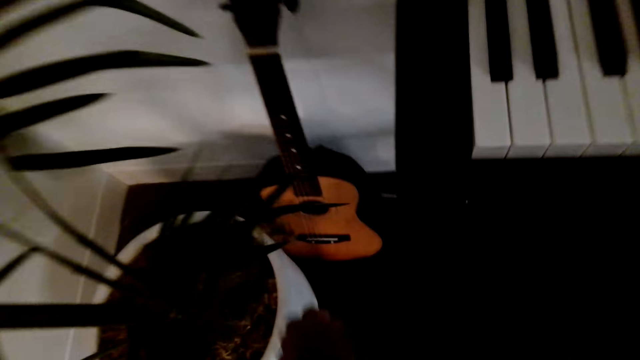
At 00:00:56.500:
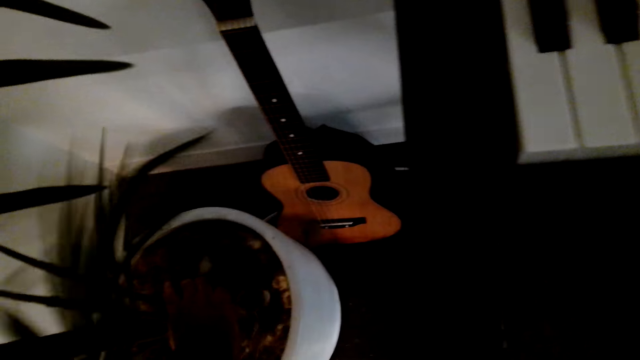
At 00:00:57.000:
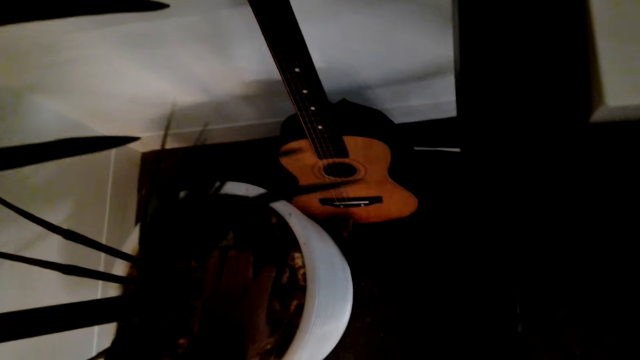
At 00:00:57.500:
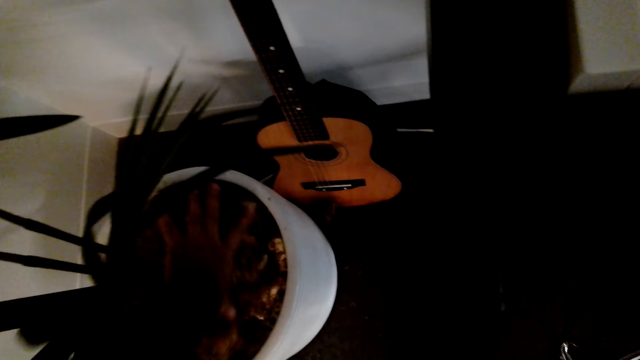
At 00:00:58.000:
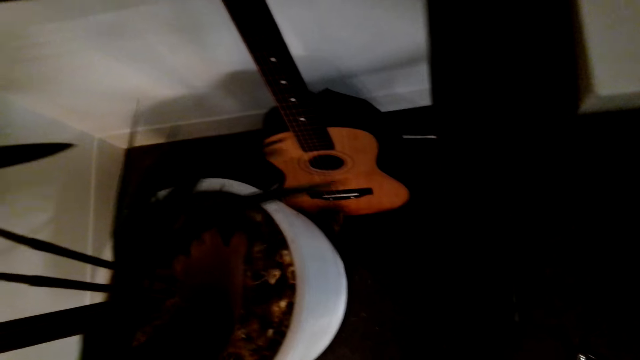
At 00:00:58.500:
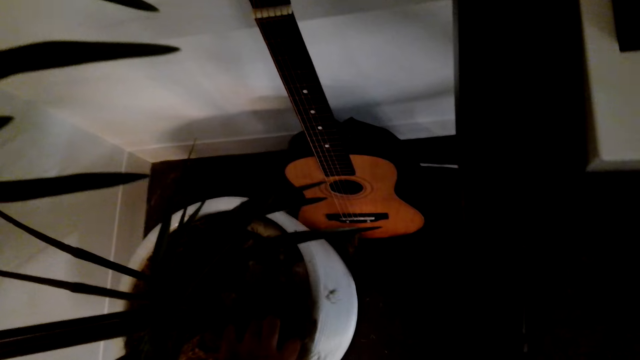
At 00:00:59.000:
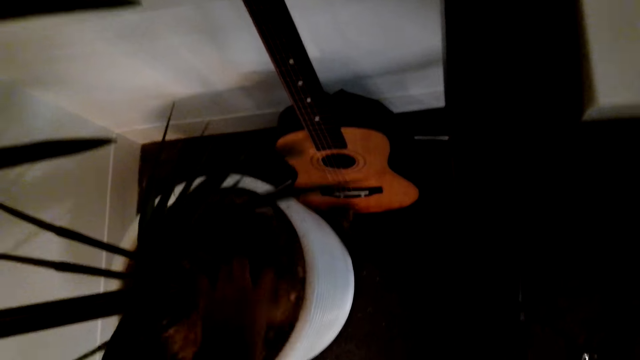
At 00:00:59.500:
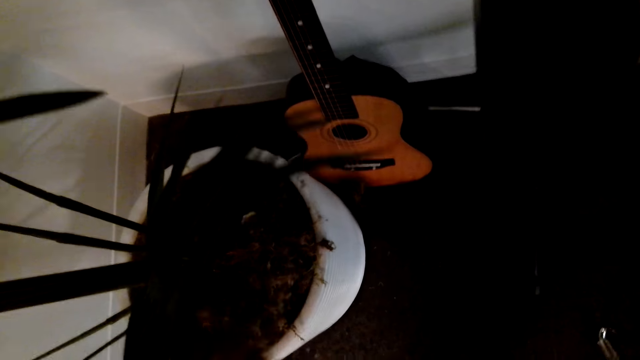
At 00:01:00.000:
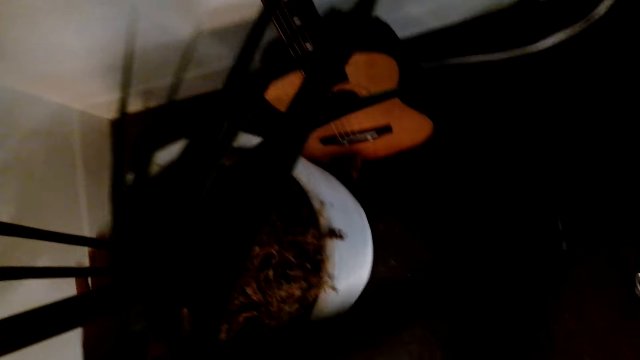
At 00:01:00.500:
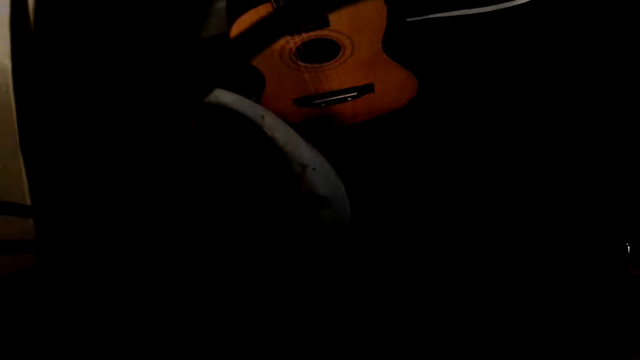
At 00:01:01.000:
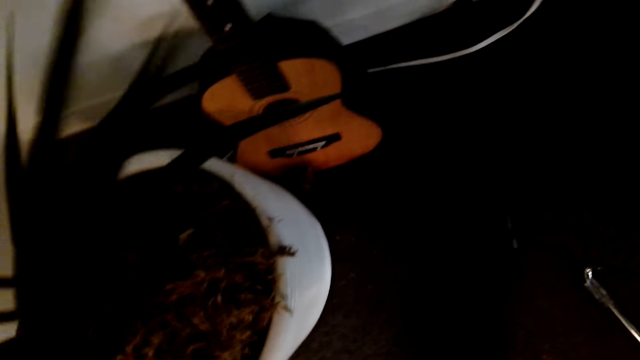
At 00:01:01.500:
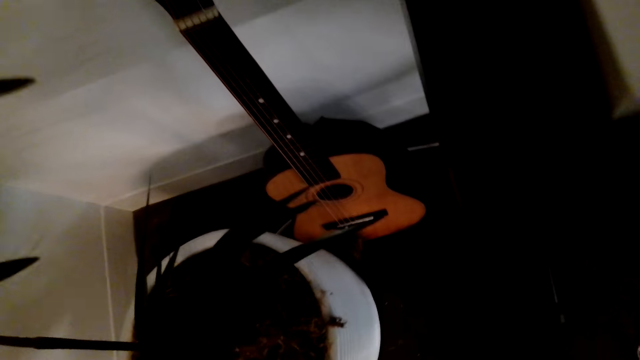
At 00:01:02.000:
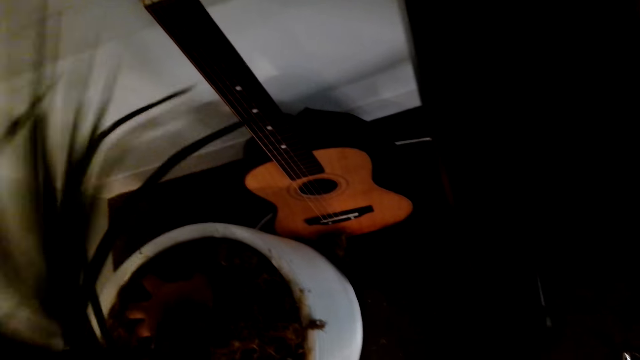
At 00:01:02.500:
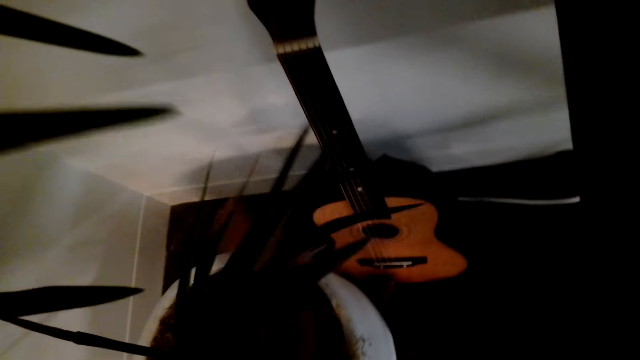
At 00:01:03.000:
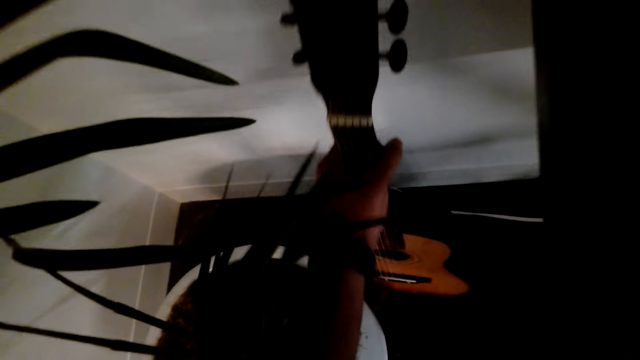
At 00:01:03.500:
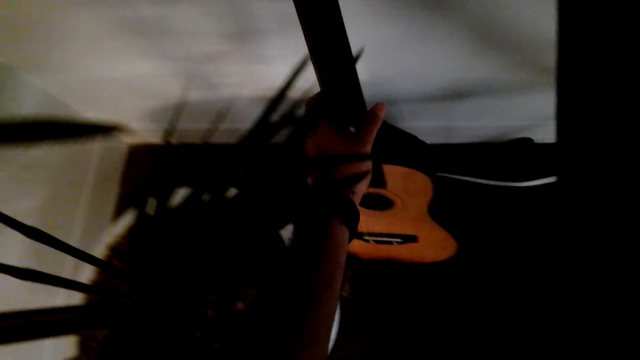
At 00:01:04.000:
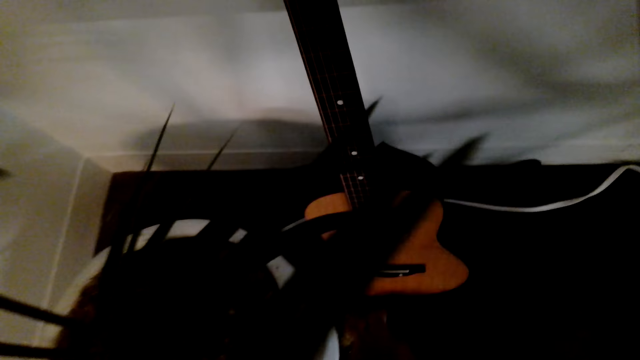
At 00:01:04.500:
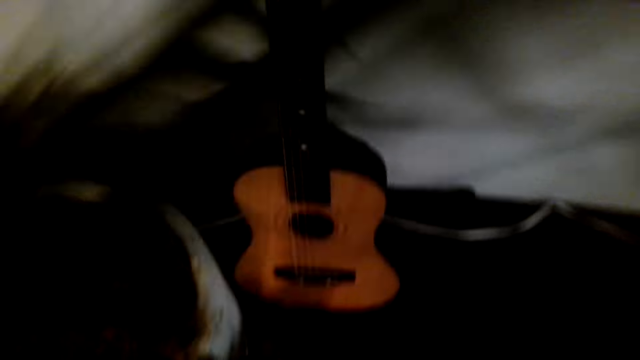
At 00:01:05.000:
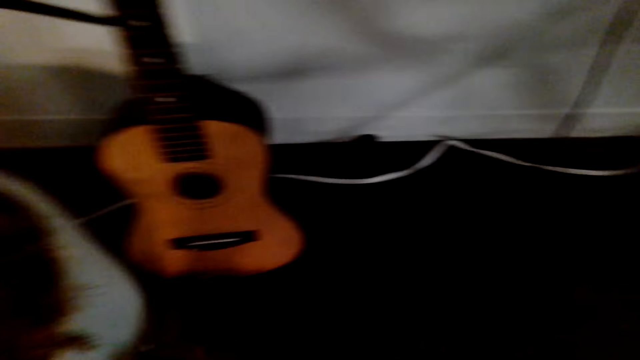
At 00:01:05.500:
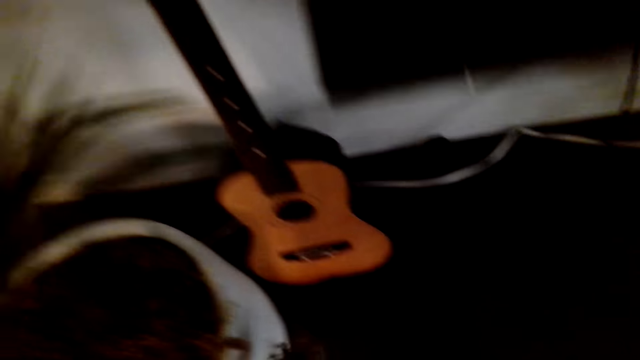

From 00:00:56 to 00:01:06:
The camera wearer touches the soil on the house plant pot. They touch the house plant. They pick up the guitar from the floor, adjust the guitar, and place the guitar on the floor.

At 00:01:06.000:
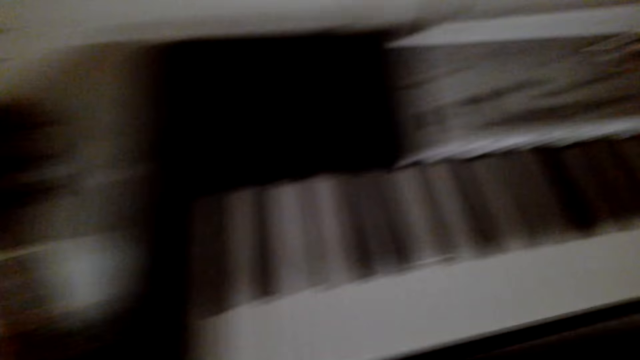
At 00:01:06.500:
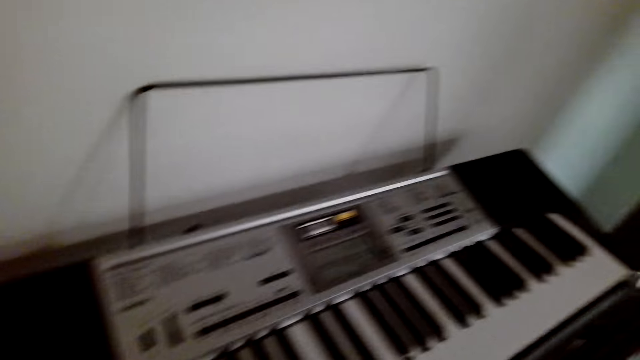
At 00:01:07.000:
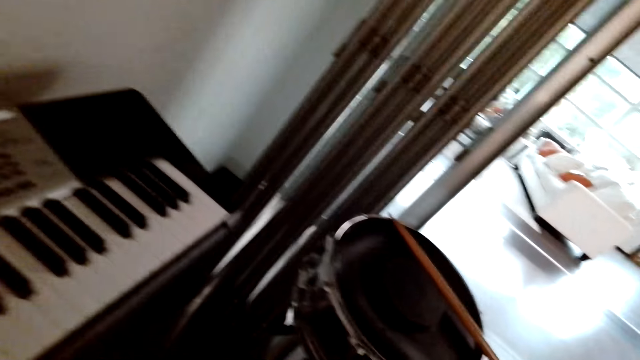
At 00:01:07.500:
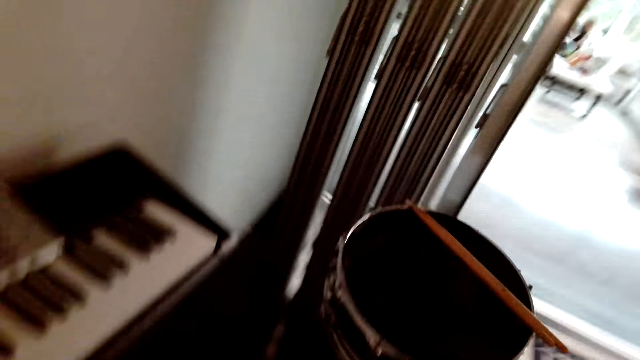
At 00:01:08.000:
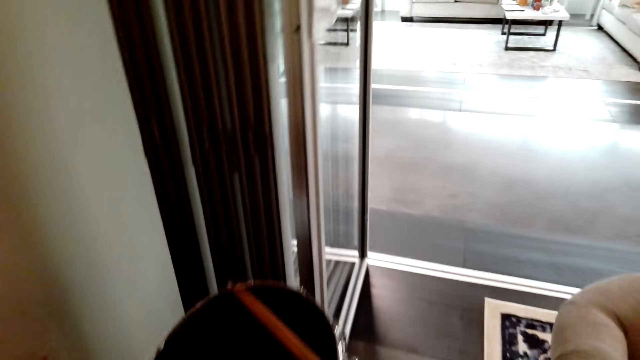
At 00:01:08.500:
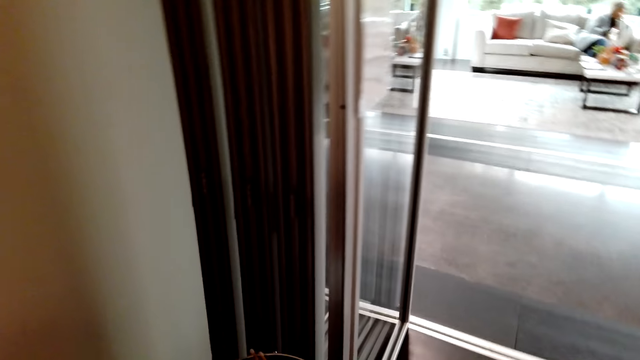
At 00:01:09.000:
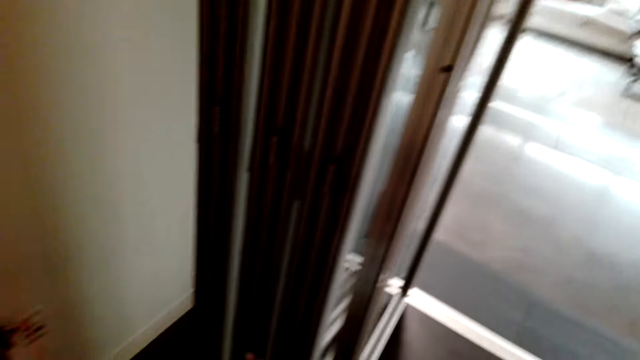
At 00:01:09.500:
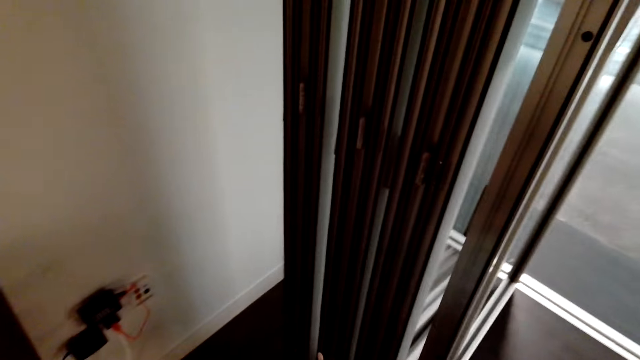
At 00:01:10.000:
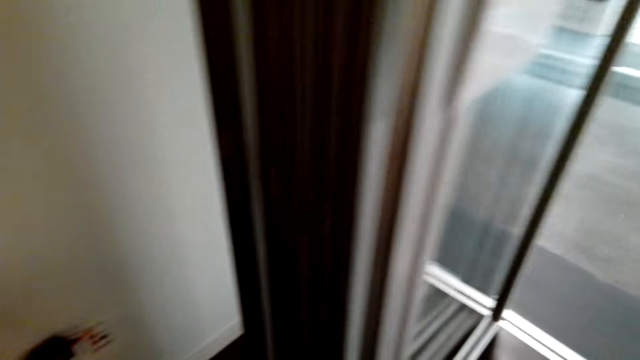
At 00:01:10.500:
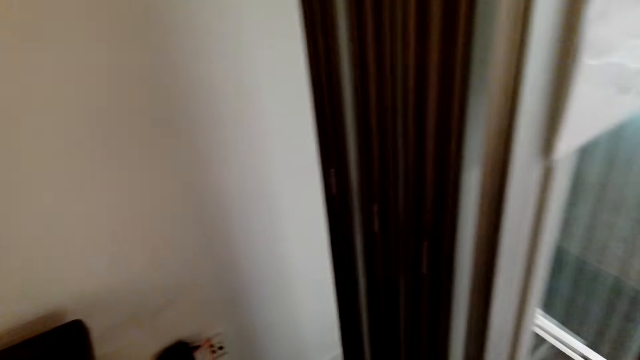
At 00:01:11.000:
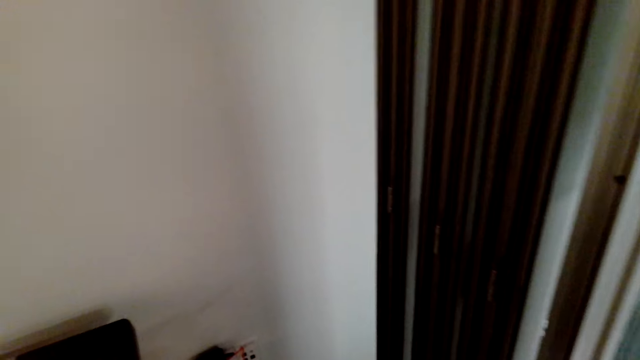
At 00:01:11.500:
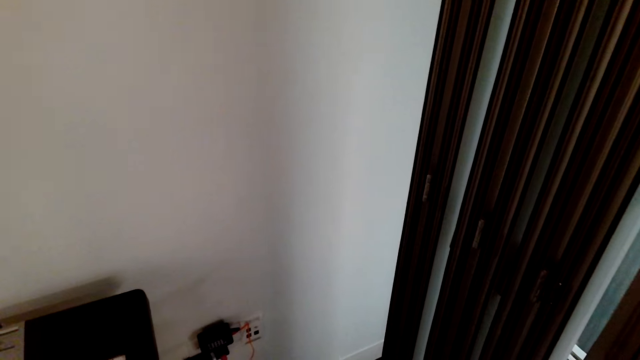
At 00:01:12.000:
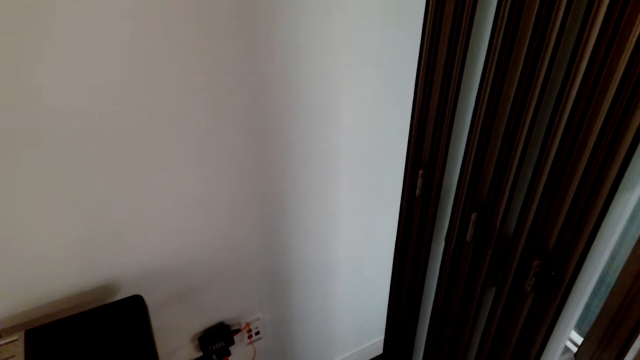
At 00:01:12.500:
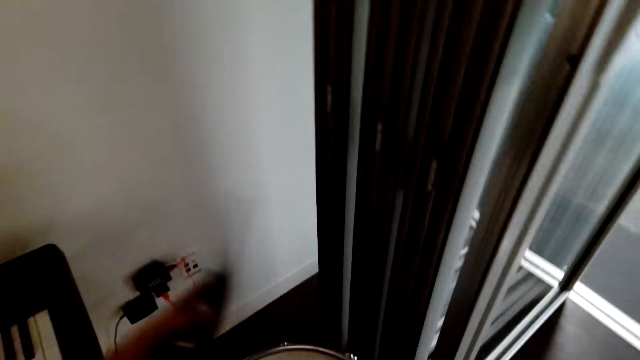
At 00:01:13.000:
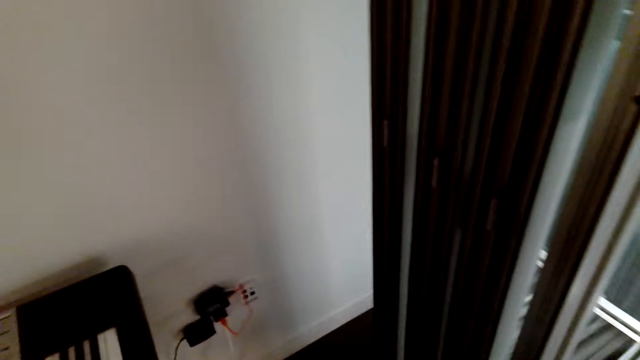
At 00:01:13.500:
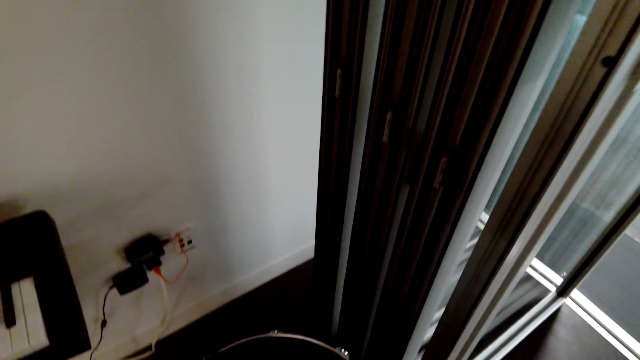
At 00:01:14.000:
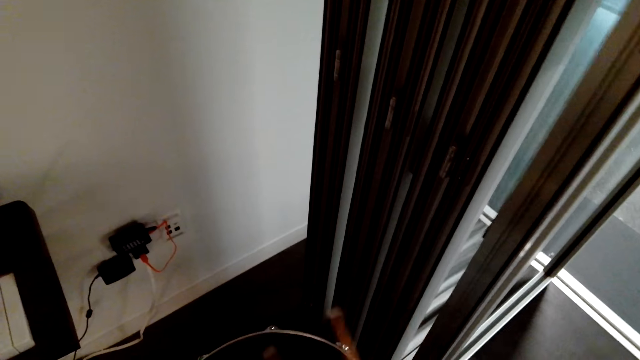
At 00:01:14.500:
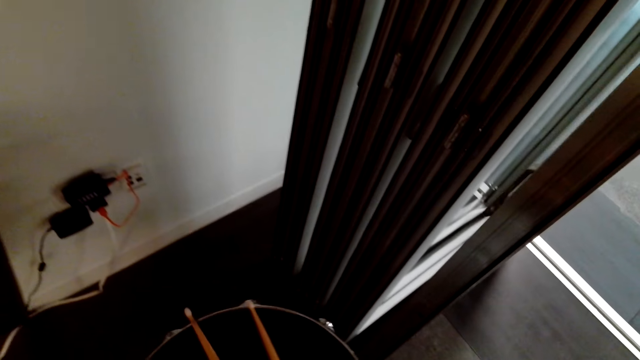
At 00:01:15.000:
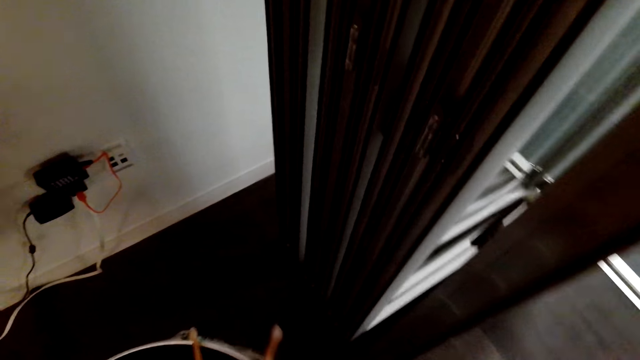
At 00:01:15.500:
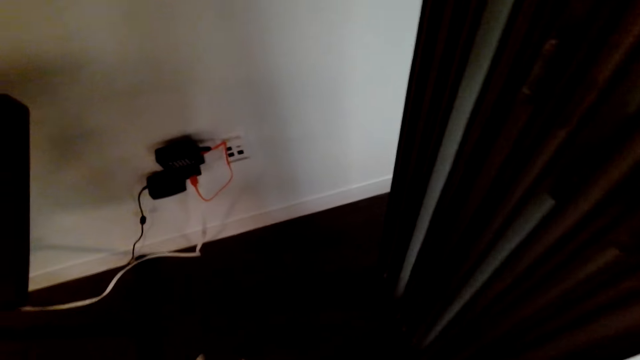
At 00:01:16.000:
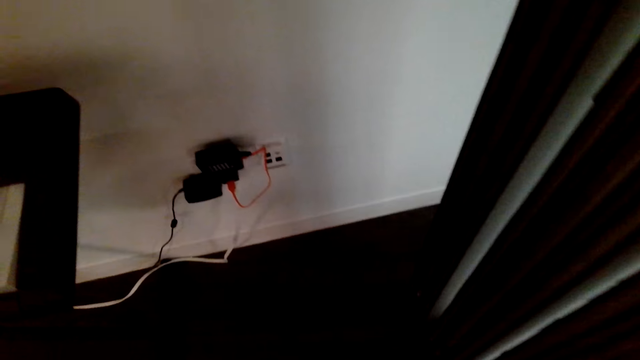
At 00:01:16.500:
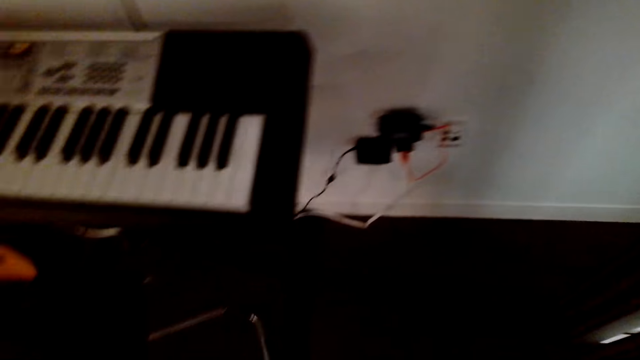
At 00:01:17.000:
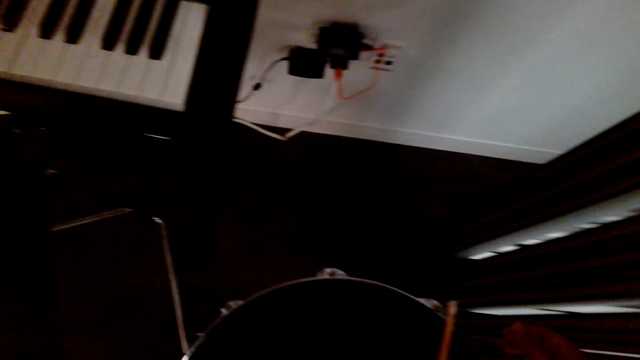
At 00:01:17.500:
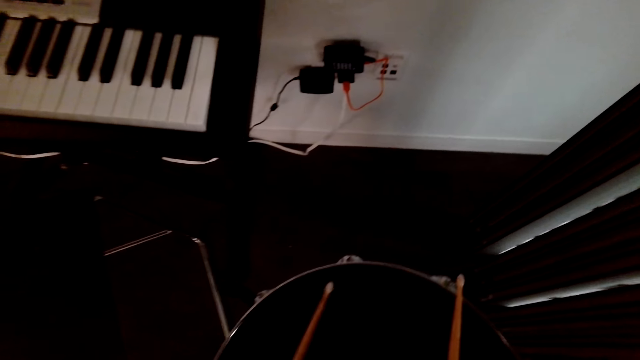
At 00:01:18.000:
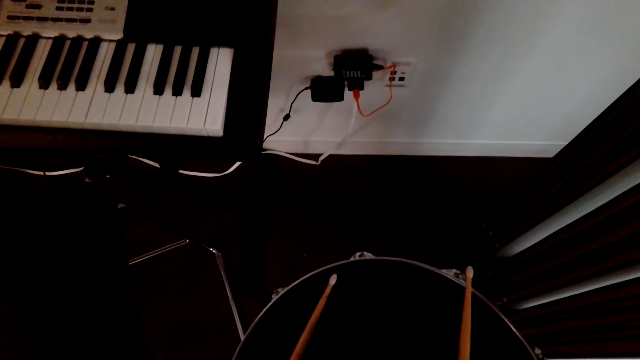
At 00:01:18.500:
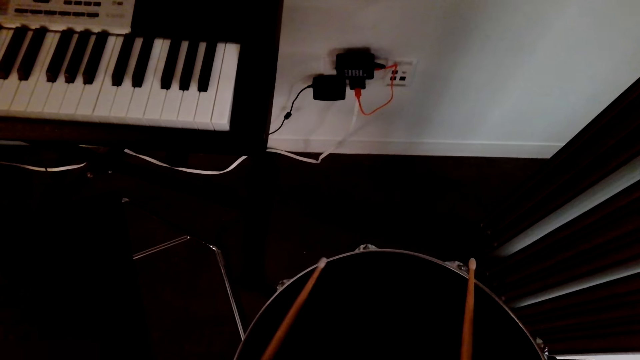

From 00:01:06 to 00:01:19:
The camera wearer walks in the house. They pick up the drumming sticks. They move a drum. They put the drumming sticks on the drum. They place the drum on the floor. They pick up the drum sticks from the drum.
